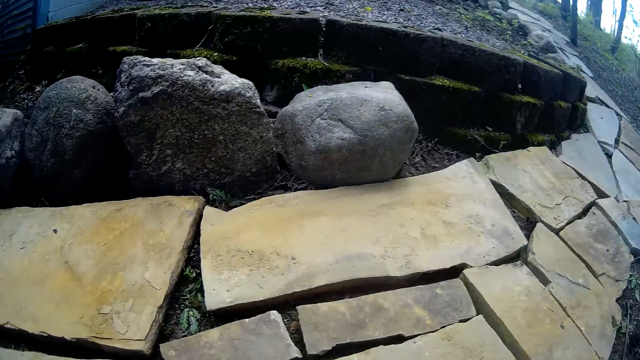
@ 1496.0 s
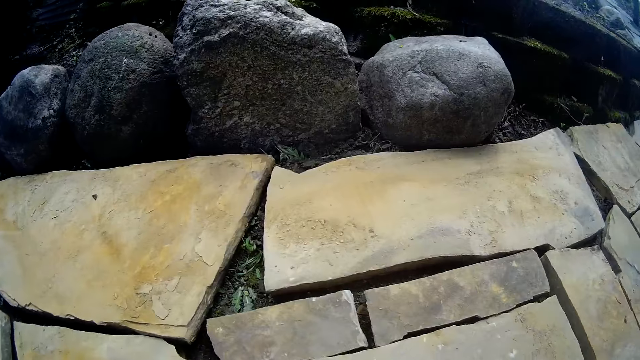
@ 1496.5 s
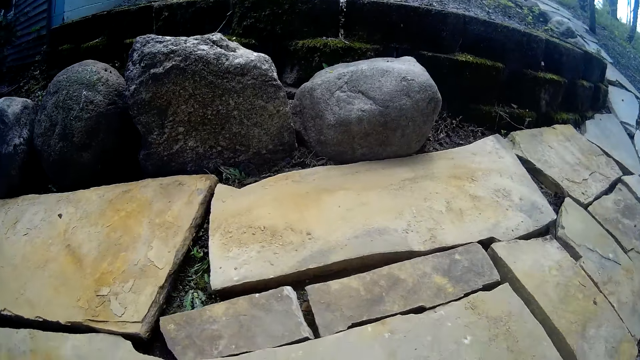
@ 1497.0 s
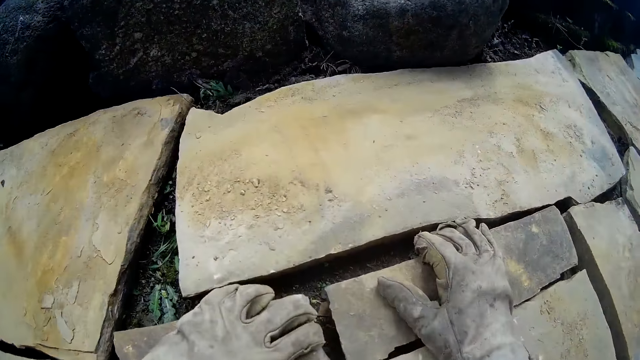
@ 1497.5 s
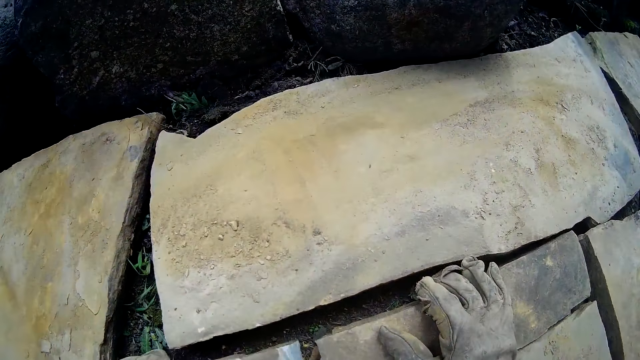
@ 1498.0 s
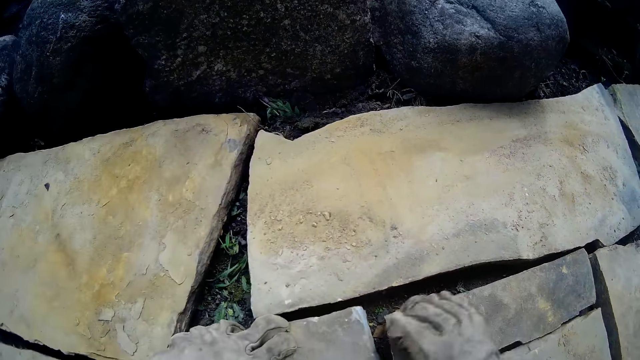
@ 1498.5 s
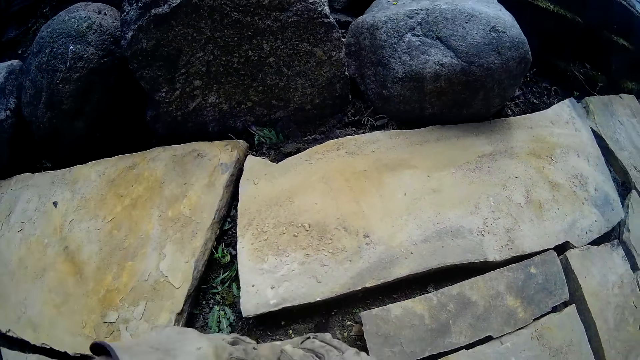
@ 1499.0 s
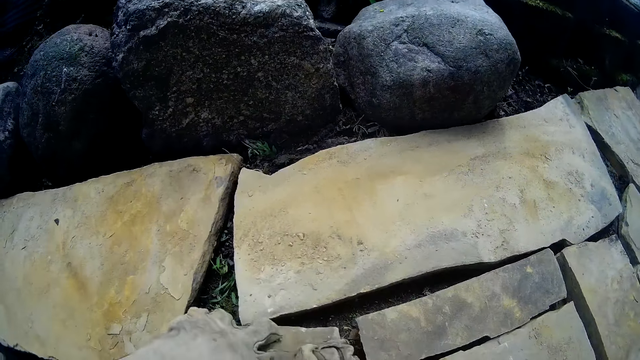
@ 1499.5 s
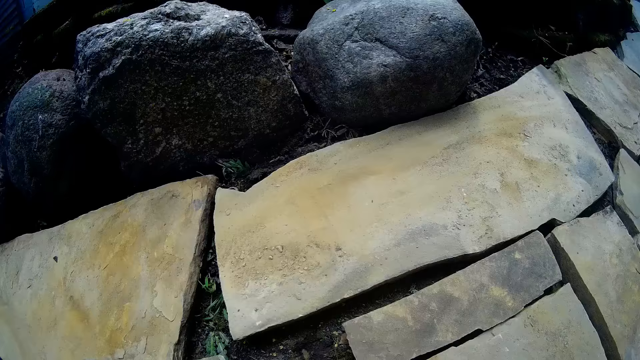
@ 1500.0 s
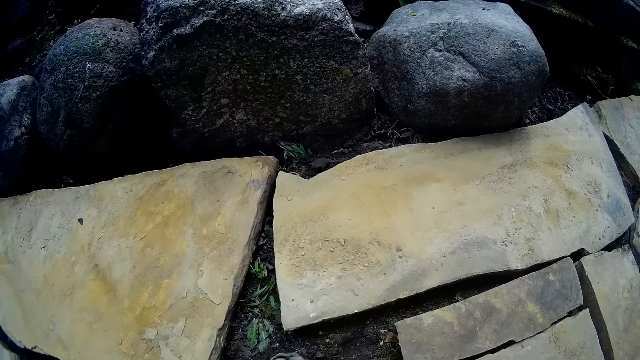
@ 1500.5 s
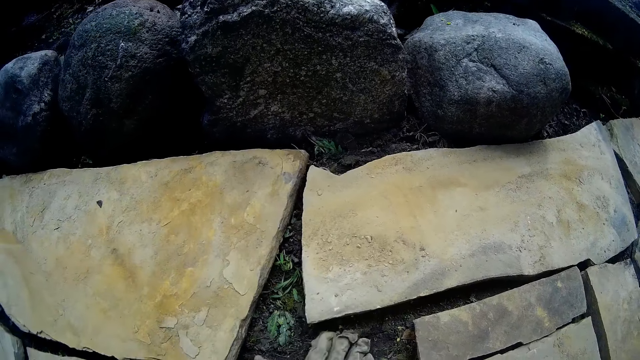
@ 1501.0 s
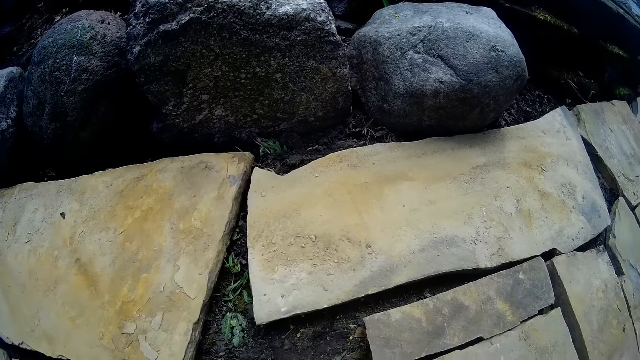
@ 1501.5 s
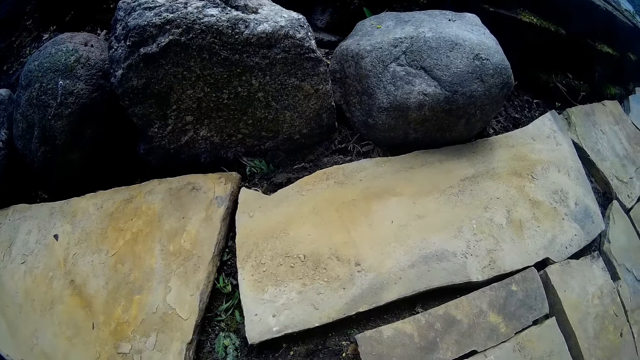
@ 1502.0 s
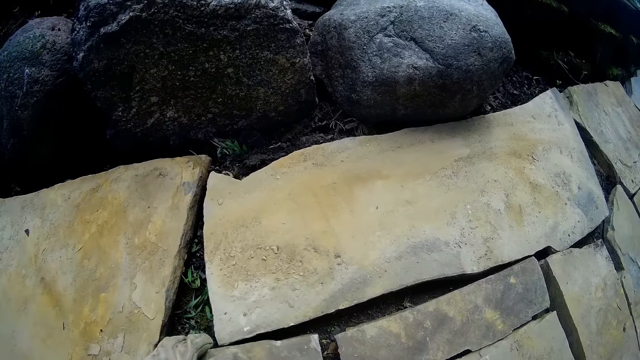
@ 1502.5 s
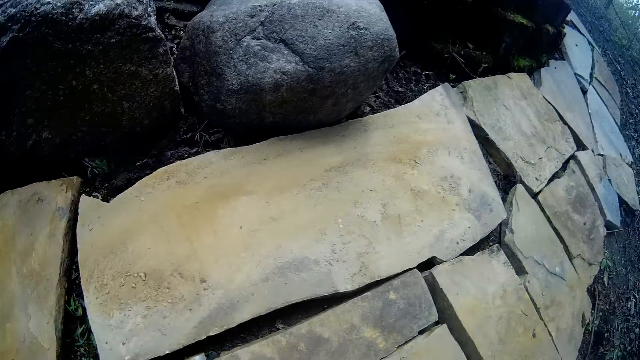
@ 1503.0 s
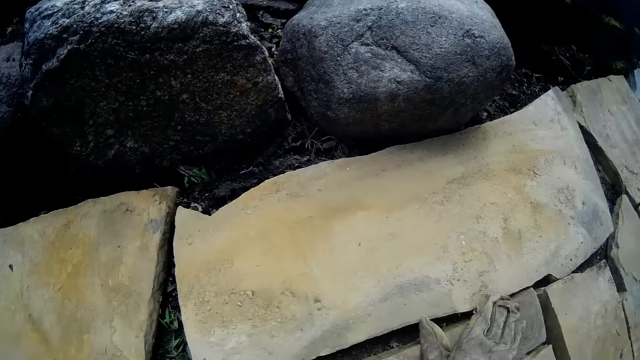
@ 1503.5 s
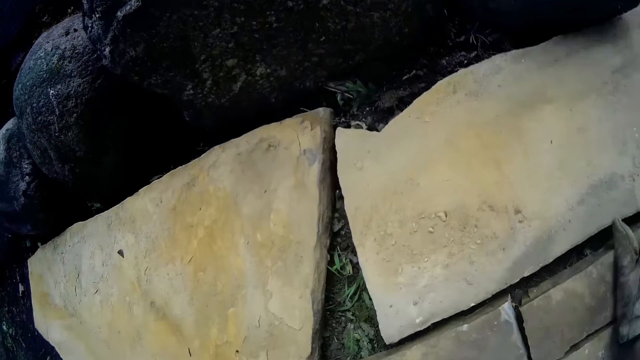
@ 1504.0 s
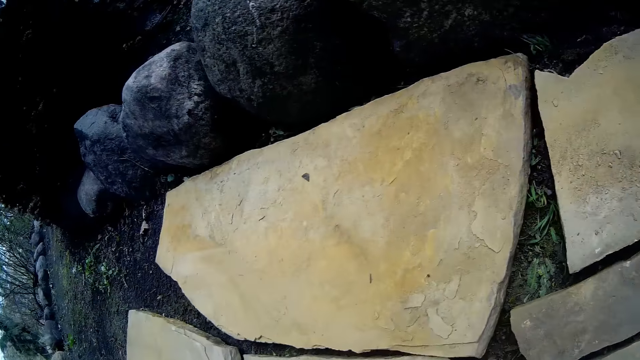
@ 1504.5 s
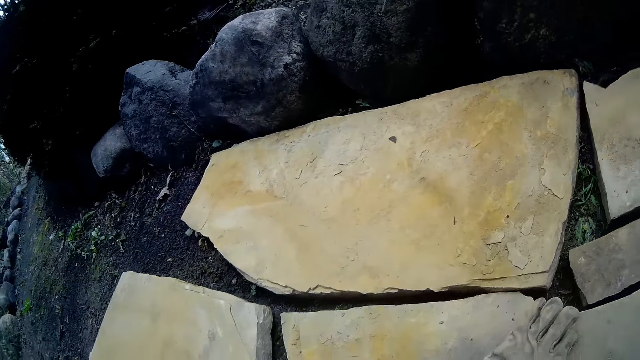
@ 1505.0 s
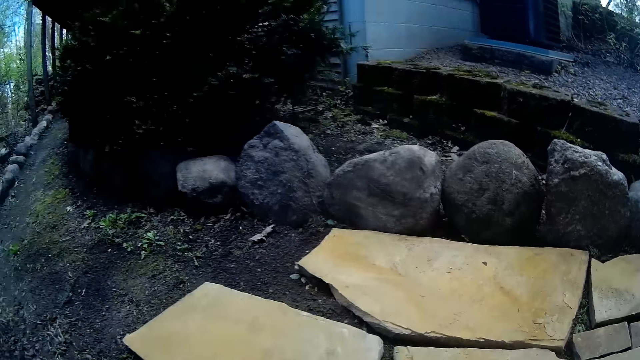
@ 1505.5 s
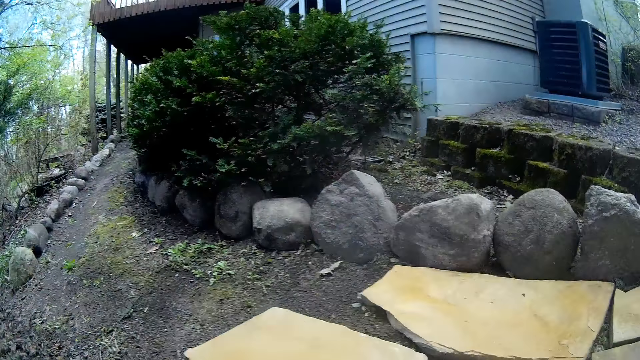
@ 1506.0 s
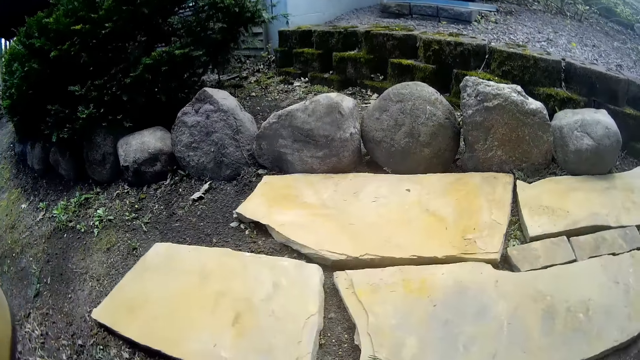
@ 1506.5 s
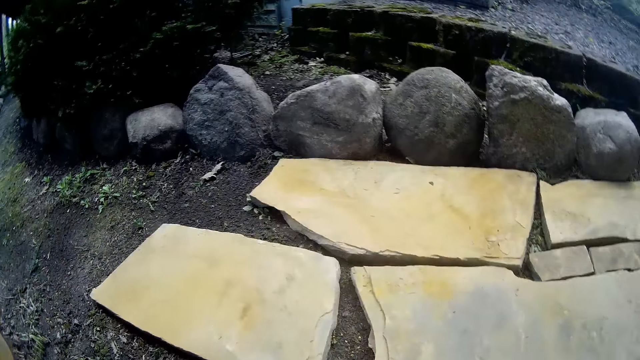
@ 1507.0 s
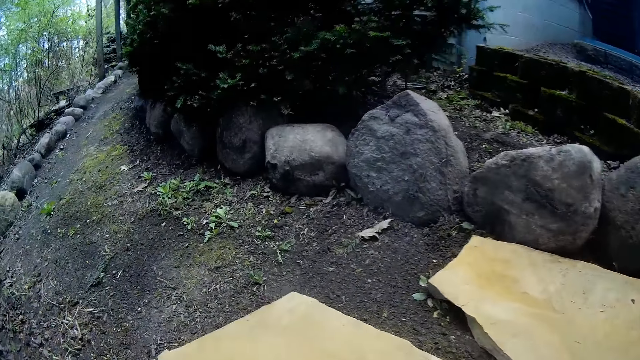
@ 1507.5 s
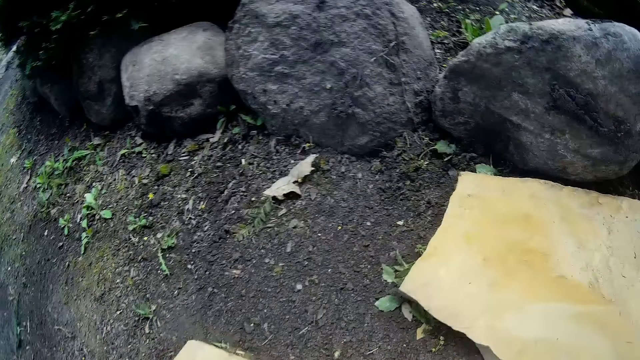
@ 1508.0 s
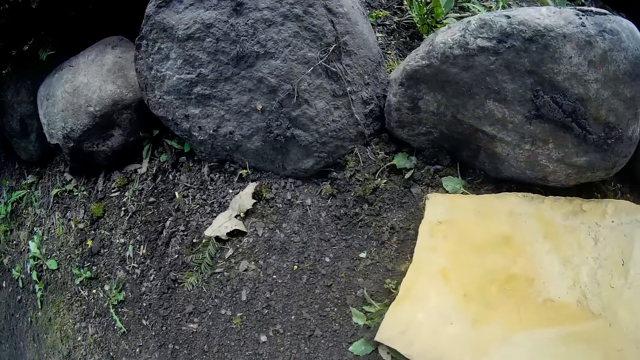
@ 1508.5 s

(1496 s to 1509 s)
The camera wearer shifts the slab on the pathway with his hands. He holds the small slab on the pathway with his left hand. He arranges the tile stone. He places his right hand on a slab on the pathway. He picks up the small slab with his hands. He scrapes soil on the pathway with the small slab in his hands. He digs soil on the pathway with his right hand. He places the small slab on the pathway with his left hand. He looks around the ground.

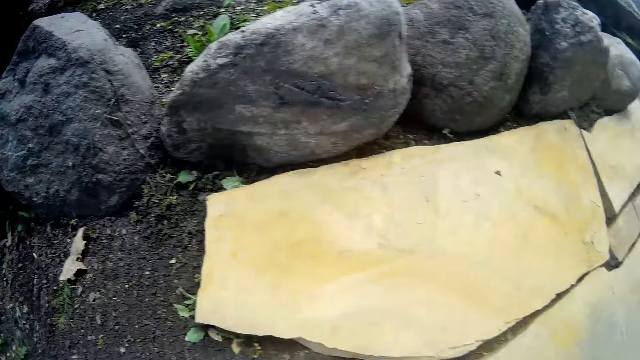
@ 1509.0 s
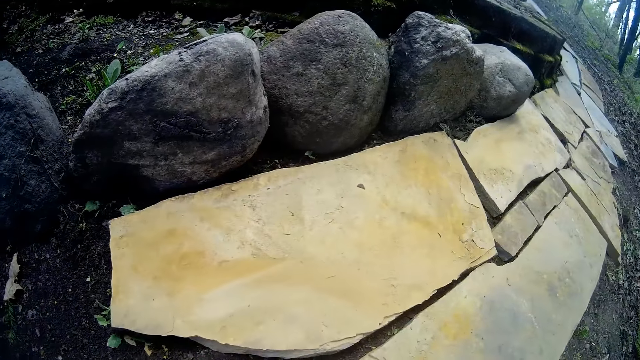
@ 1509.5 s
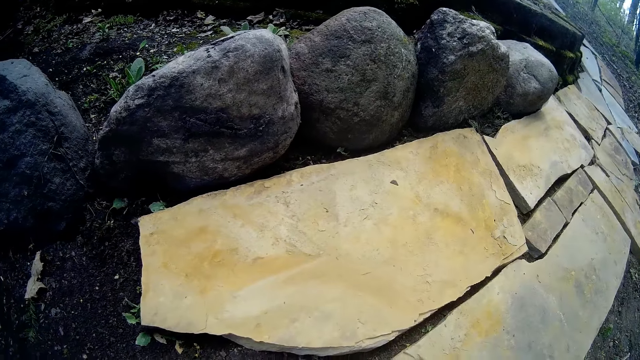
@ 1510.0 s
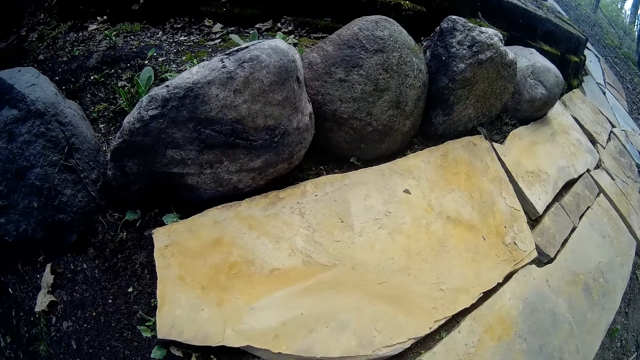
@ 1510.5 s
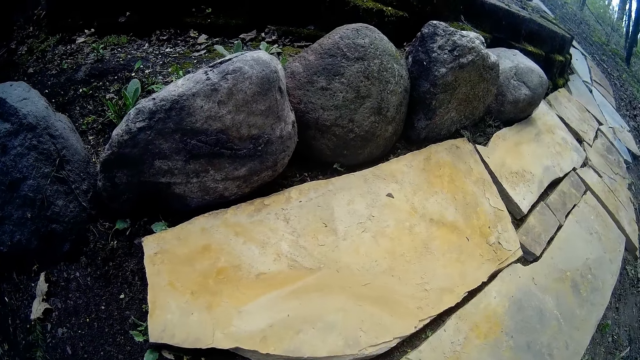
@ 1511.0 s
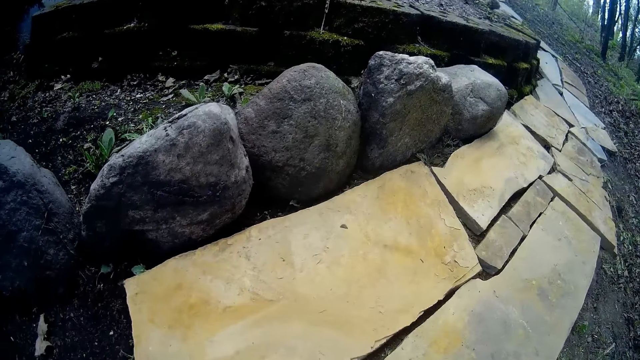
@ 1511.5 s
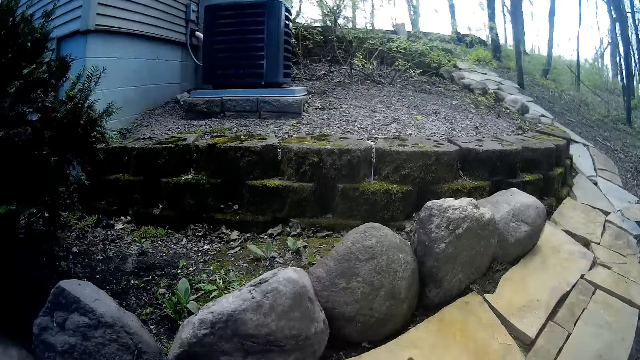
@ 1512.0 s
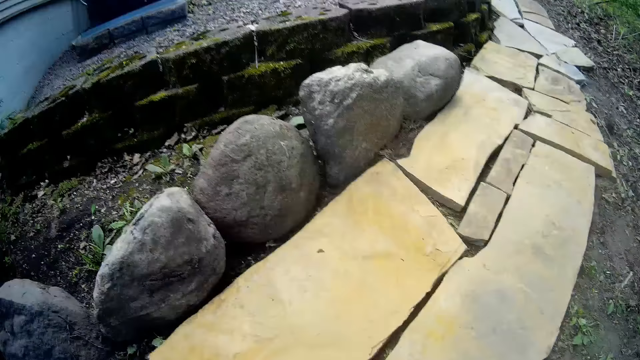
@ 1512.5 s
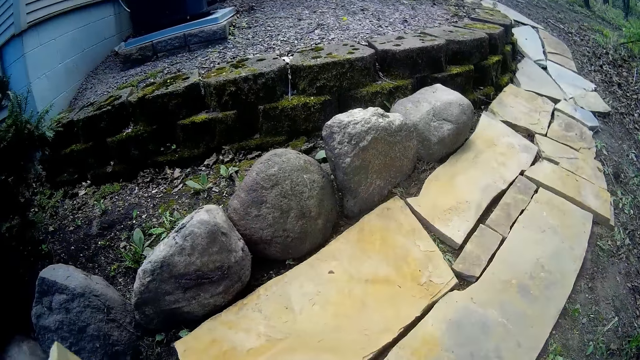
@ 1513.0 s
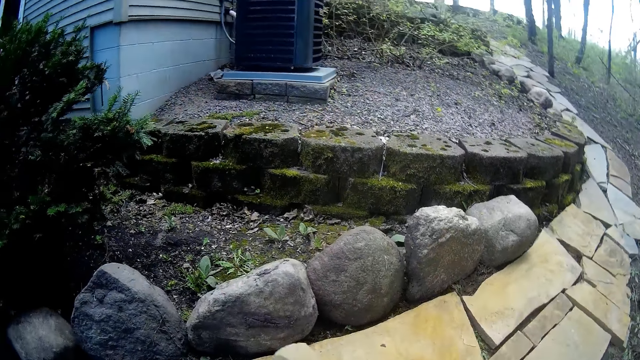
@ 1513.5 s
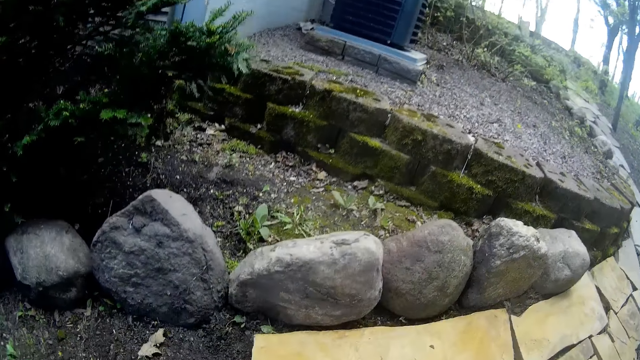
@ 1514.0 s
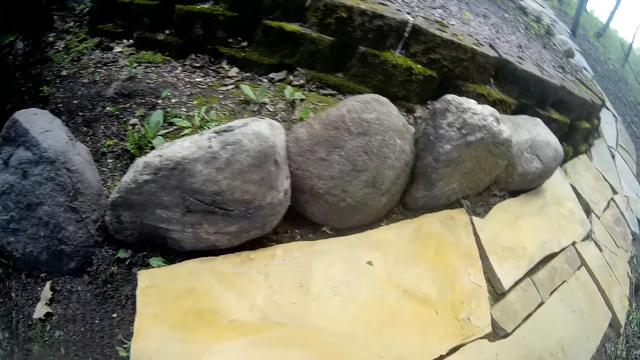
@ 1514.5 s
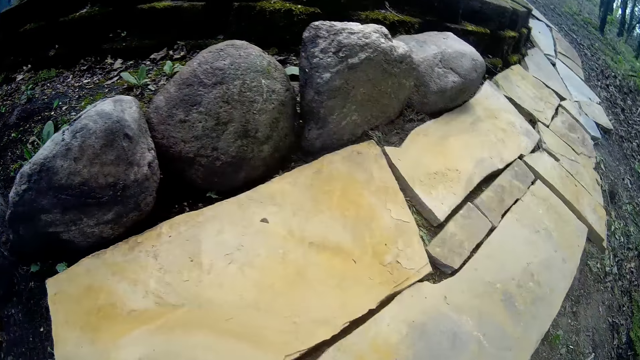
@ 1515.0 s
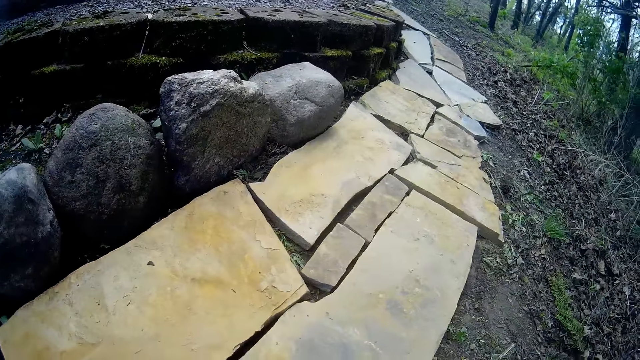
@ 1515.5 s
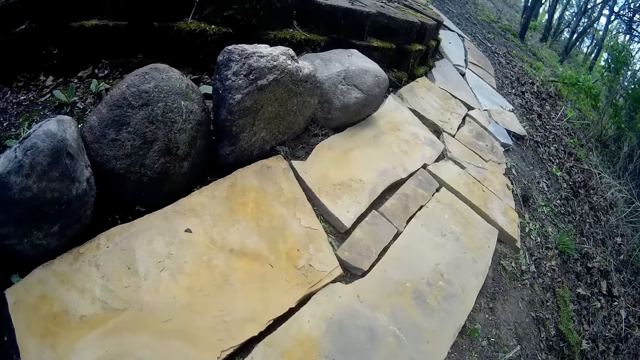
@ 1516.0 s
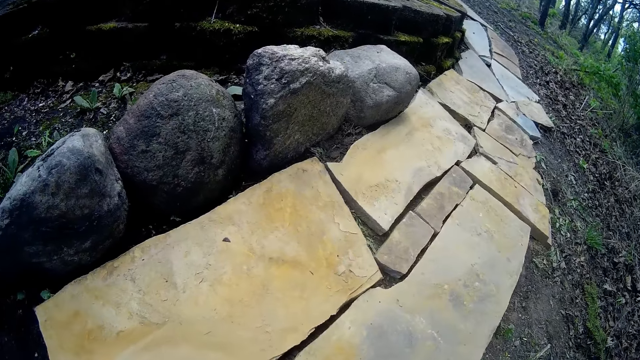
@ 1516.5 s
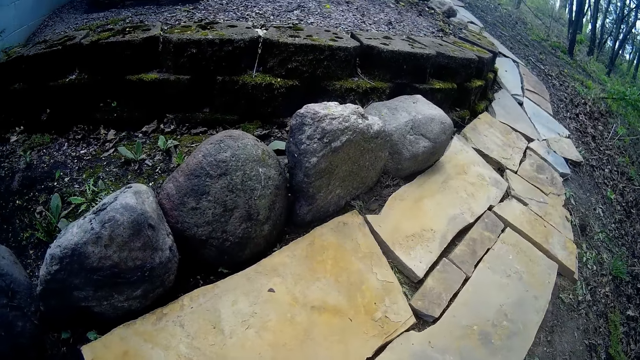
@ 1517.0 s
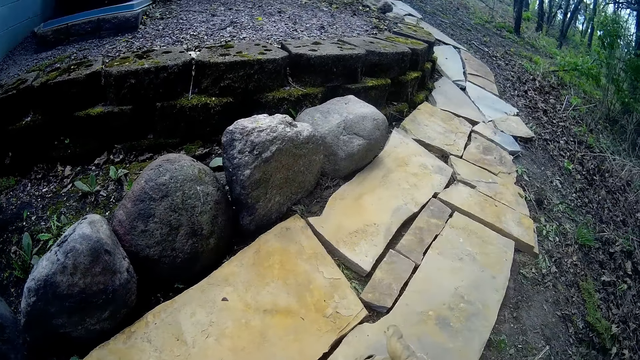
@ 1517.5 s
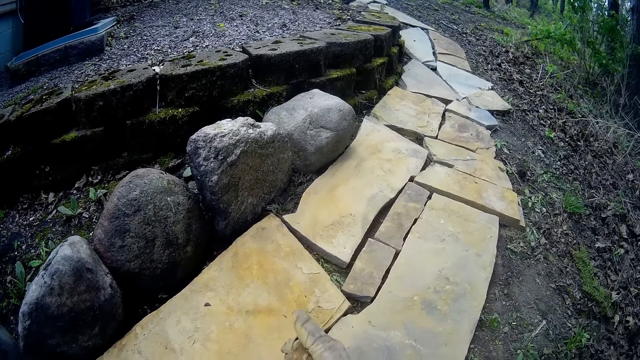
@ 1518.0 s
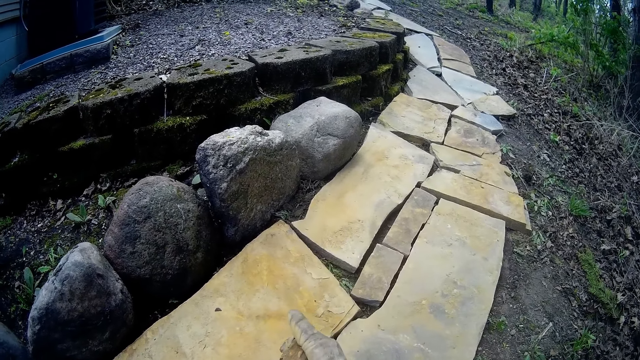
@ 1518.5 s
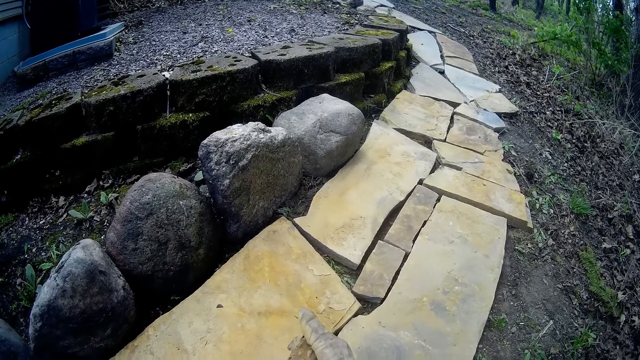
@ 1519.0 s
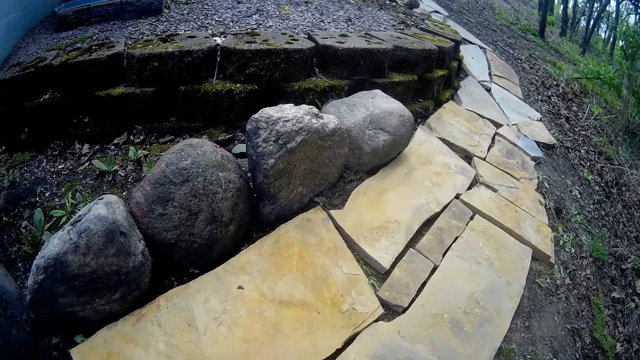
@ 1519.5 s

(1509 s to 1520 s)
The camera wearer moves the tile stone. He picks the slab from the pathway with his hands.
